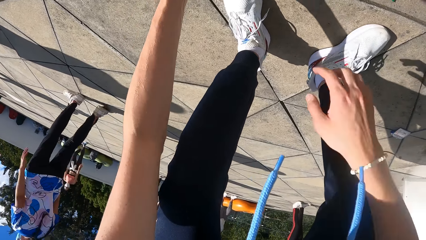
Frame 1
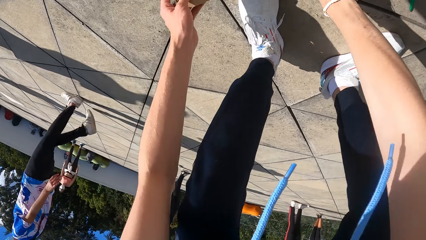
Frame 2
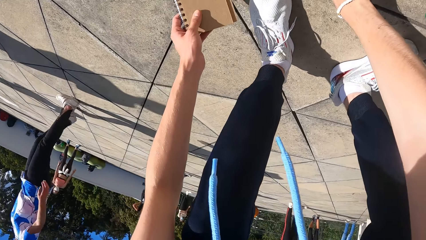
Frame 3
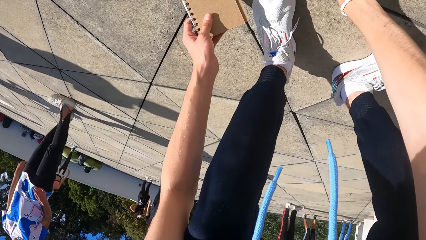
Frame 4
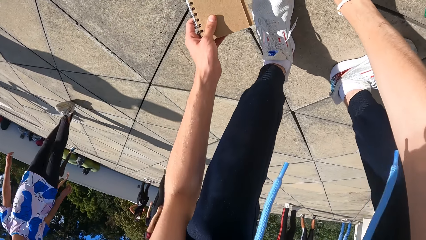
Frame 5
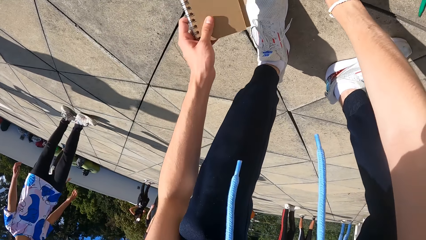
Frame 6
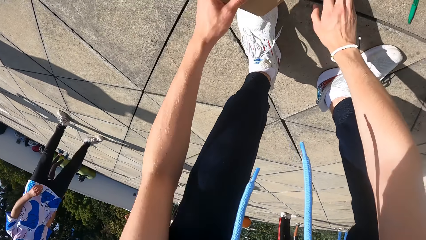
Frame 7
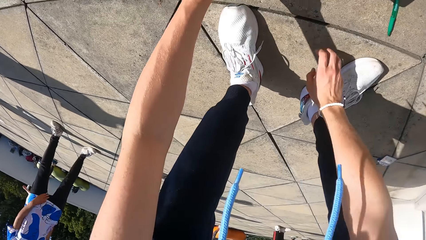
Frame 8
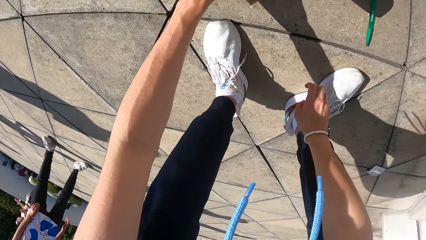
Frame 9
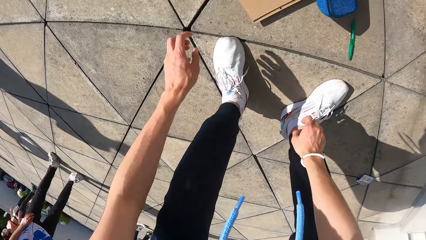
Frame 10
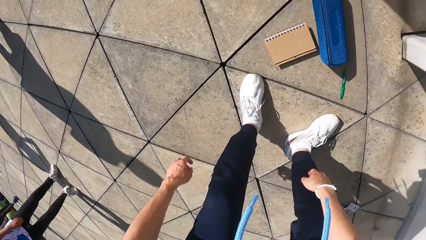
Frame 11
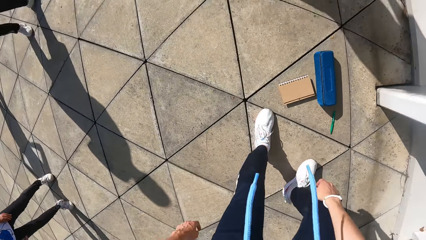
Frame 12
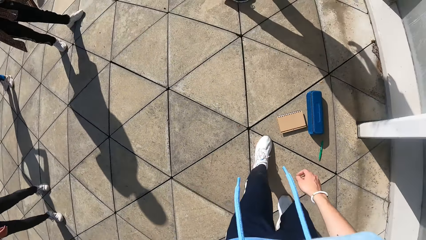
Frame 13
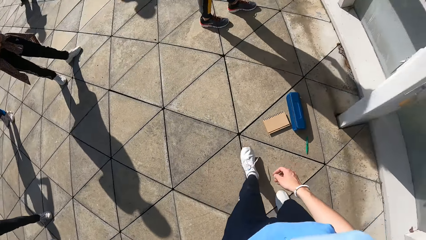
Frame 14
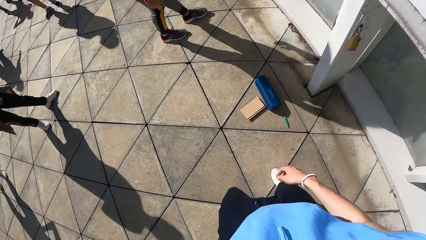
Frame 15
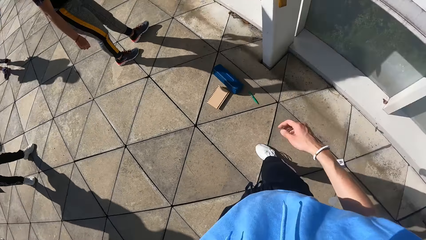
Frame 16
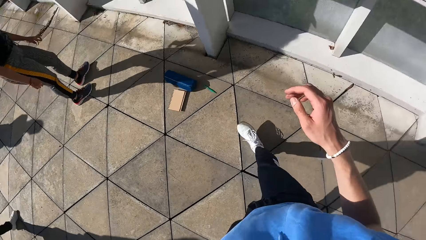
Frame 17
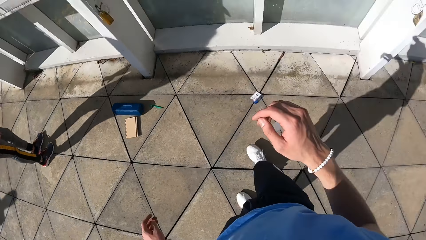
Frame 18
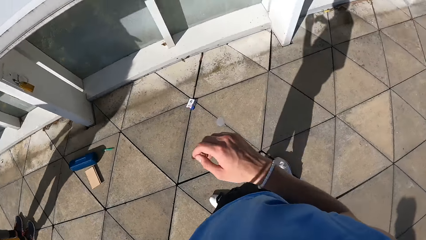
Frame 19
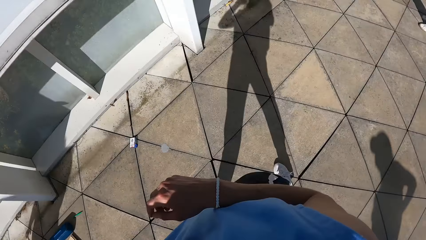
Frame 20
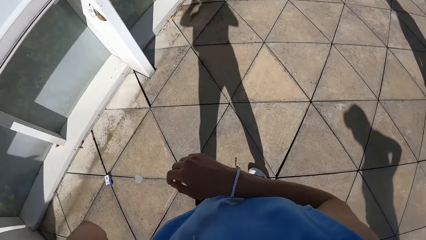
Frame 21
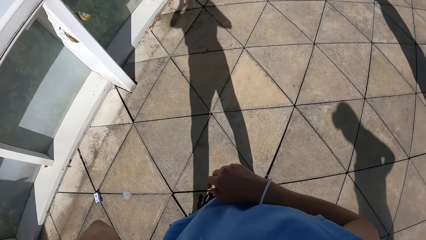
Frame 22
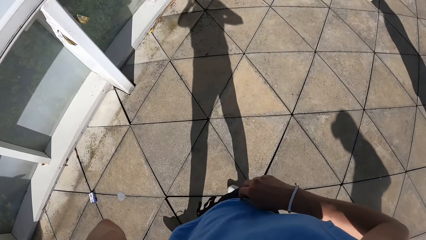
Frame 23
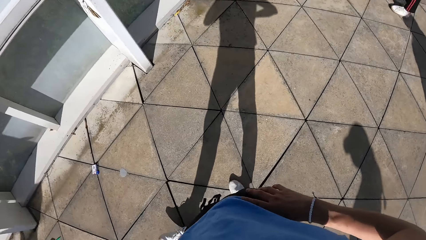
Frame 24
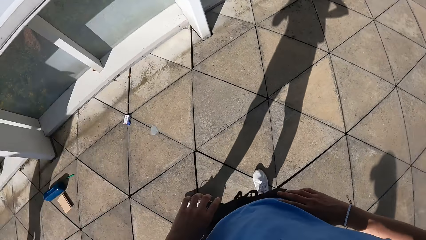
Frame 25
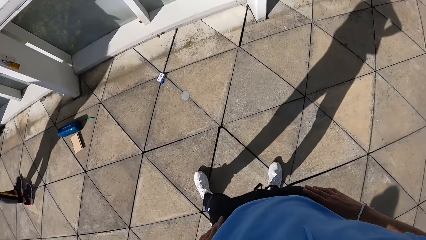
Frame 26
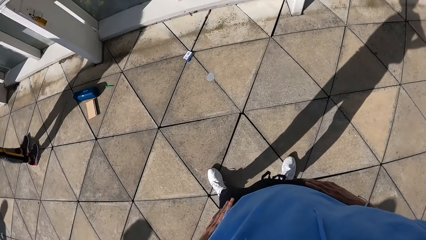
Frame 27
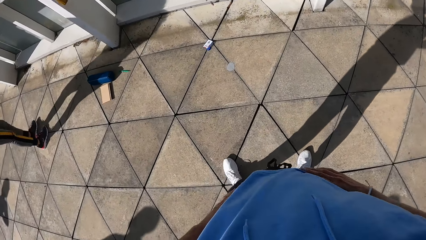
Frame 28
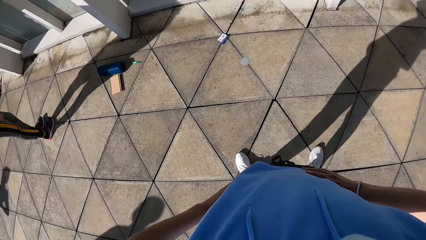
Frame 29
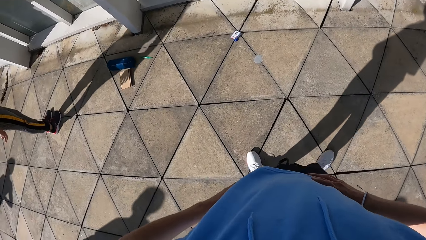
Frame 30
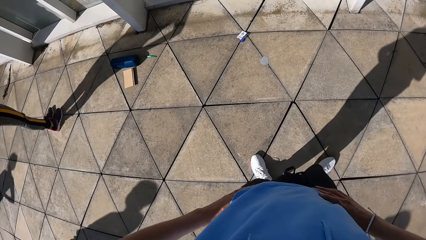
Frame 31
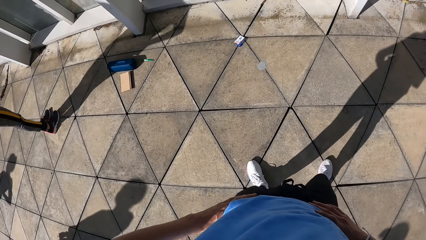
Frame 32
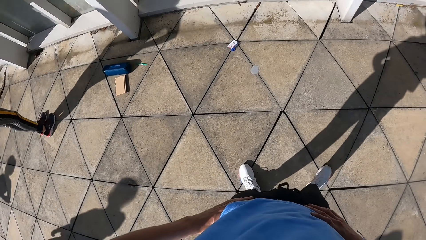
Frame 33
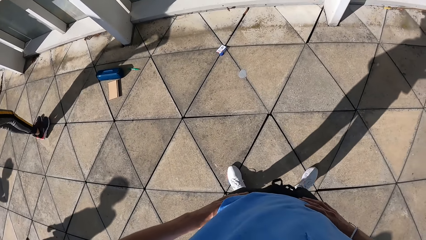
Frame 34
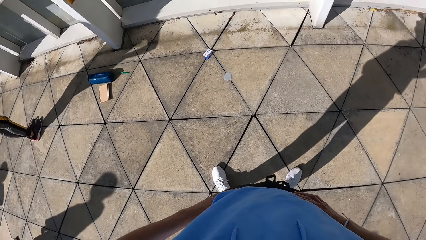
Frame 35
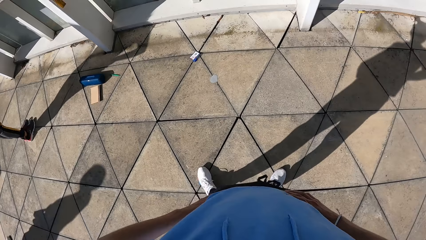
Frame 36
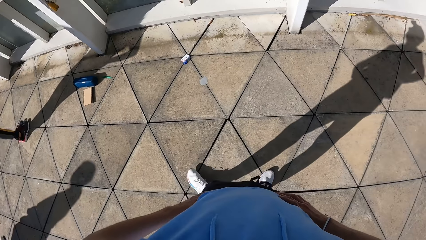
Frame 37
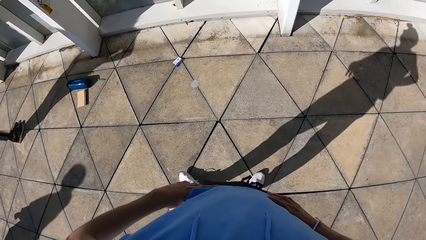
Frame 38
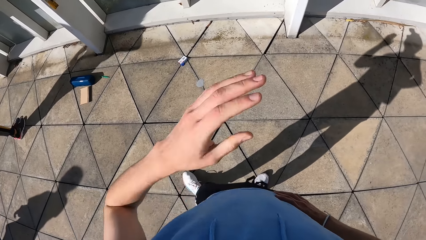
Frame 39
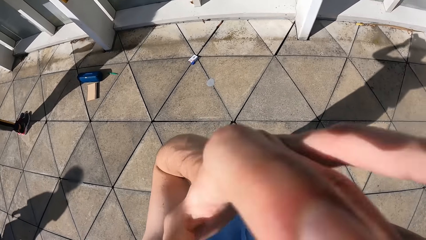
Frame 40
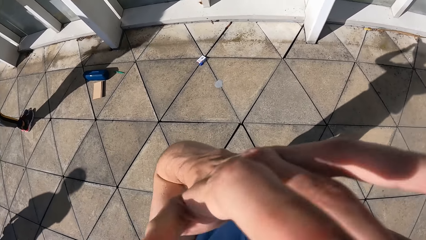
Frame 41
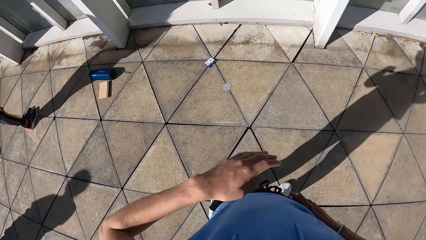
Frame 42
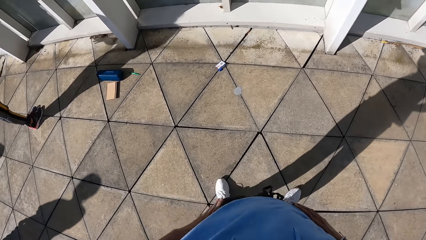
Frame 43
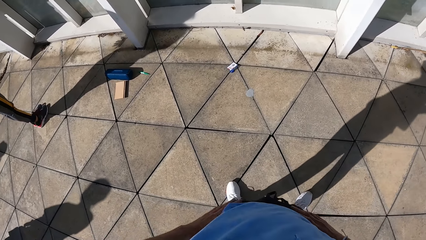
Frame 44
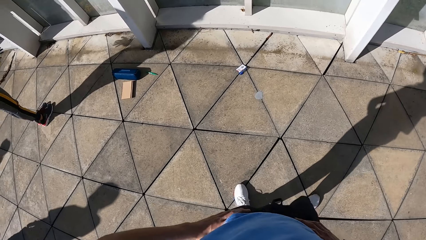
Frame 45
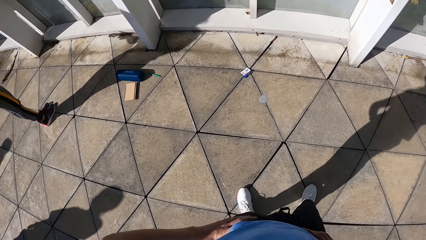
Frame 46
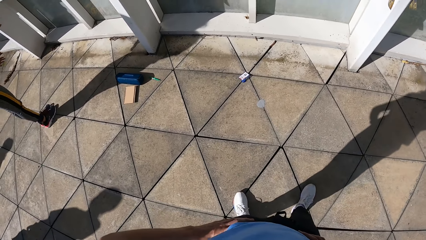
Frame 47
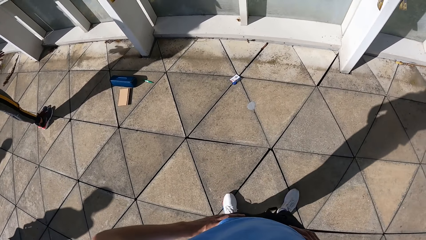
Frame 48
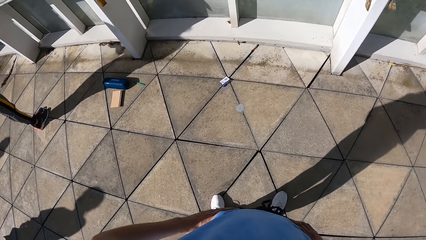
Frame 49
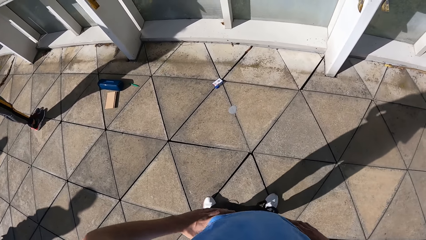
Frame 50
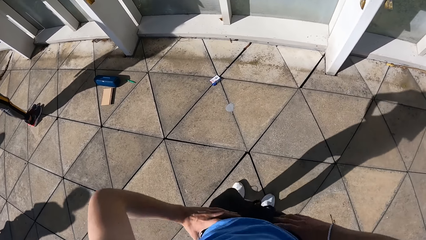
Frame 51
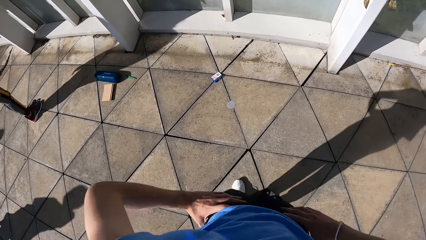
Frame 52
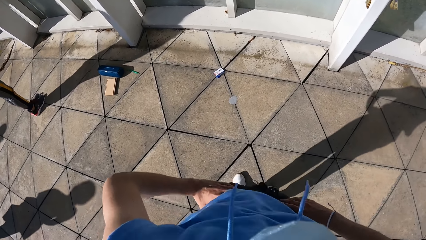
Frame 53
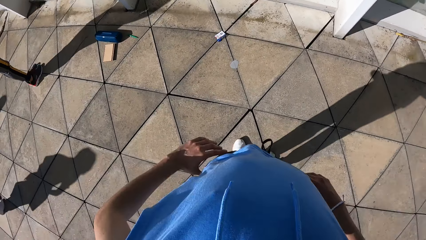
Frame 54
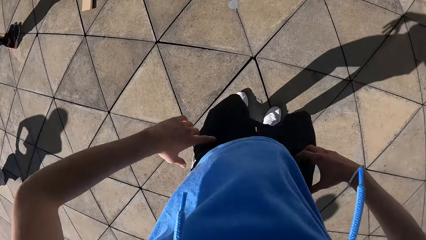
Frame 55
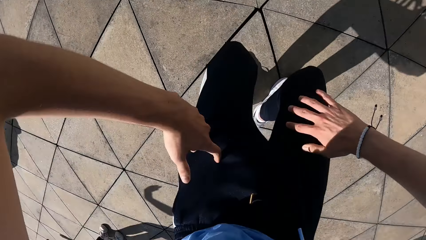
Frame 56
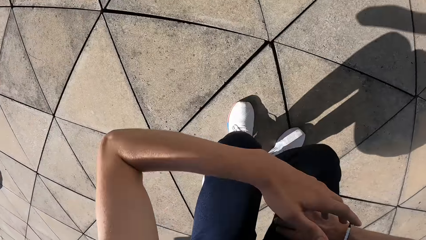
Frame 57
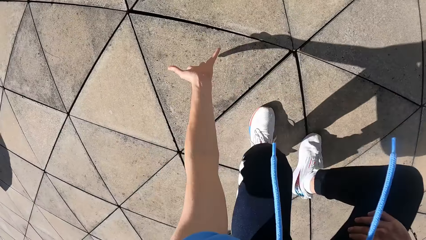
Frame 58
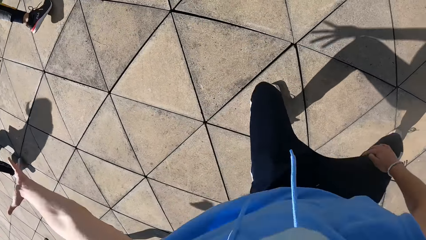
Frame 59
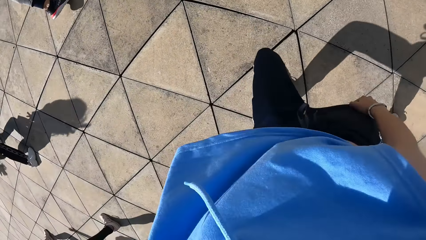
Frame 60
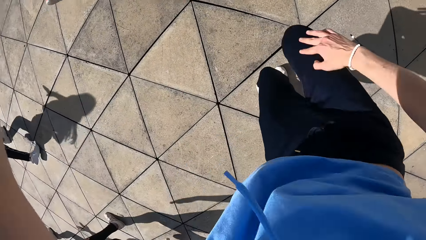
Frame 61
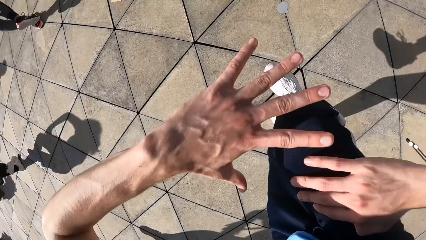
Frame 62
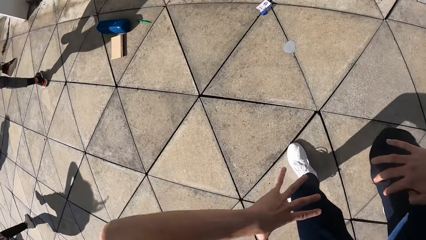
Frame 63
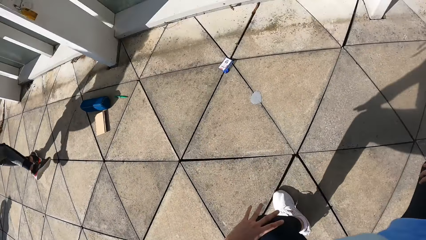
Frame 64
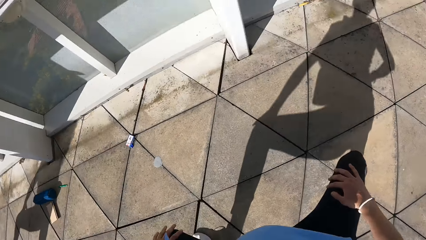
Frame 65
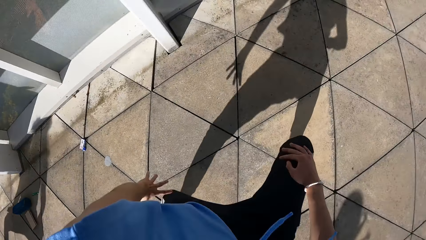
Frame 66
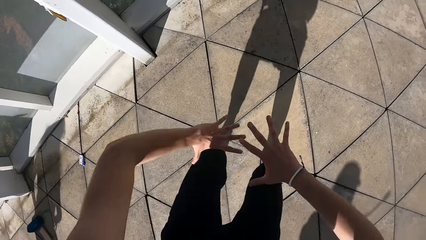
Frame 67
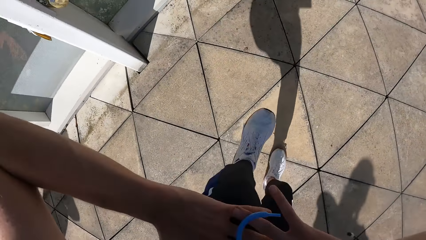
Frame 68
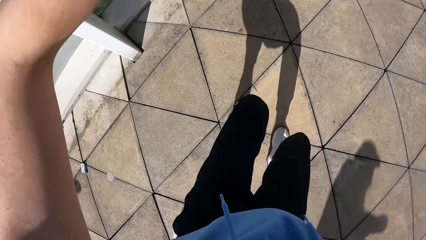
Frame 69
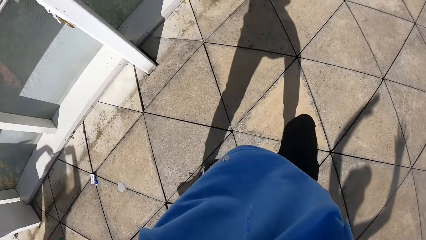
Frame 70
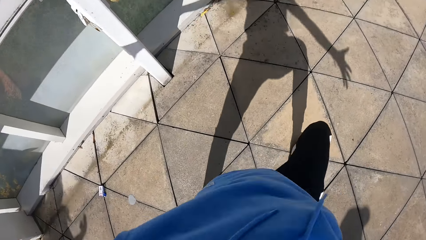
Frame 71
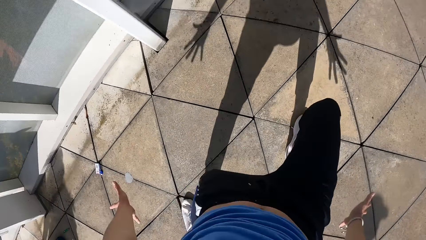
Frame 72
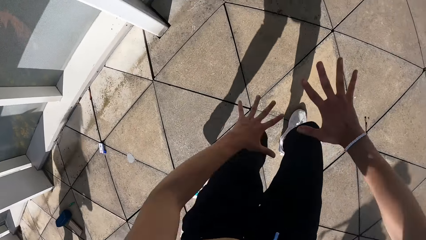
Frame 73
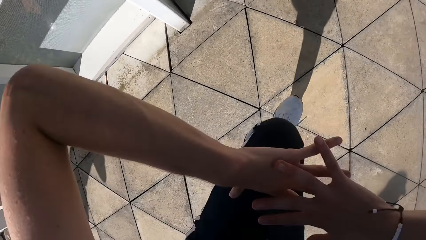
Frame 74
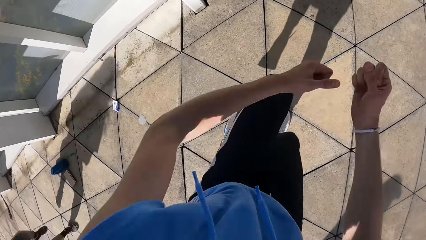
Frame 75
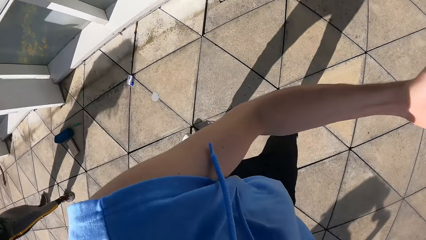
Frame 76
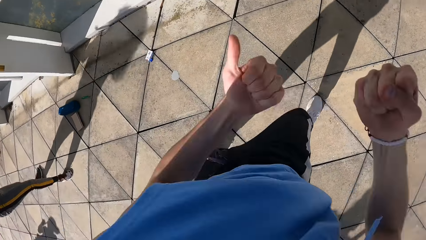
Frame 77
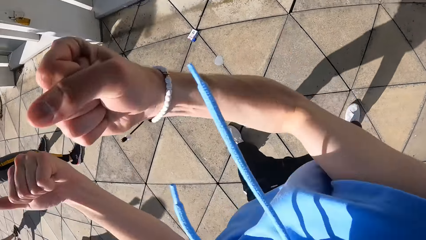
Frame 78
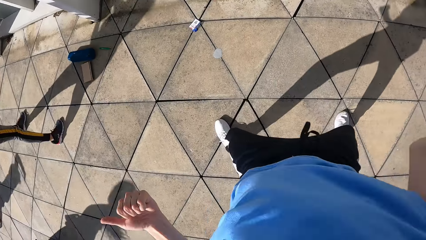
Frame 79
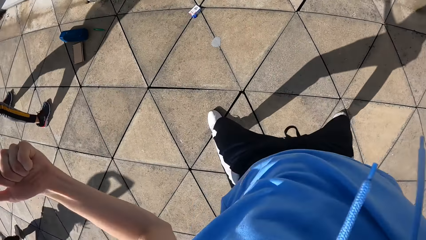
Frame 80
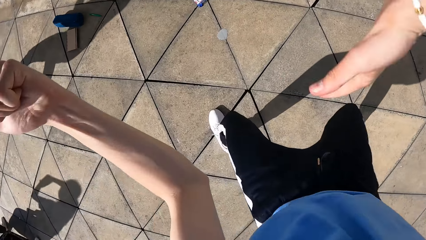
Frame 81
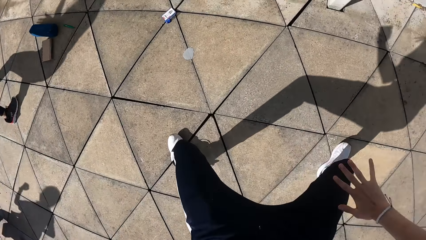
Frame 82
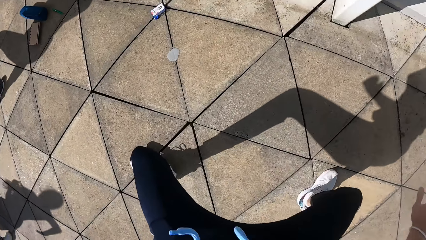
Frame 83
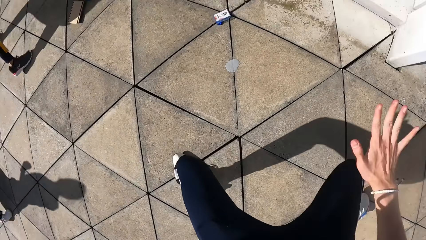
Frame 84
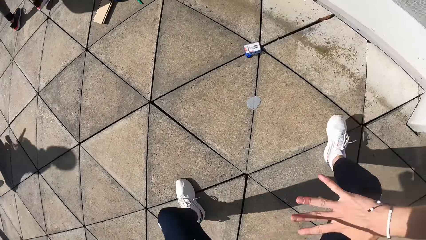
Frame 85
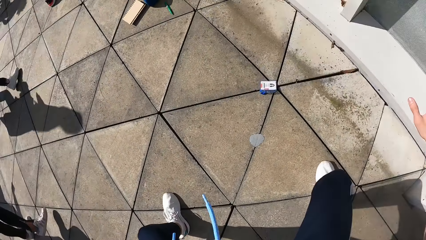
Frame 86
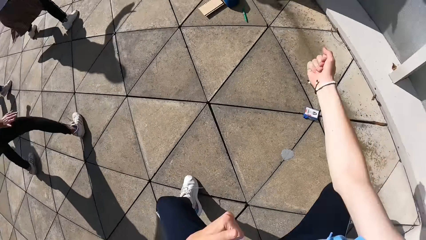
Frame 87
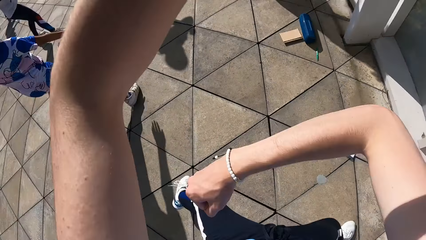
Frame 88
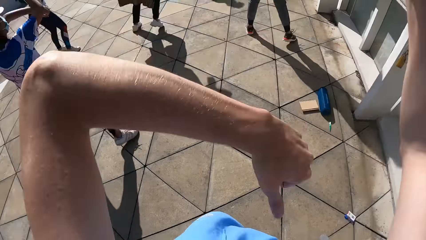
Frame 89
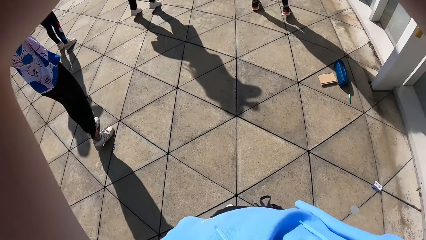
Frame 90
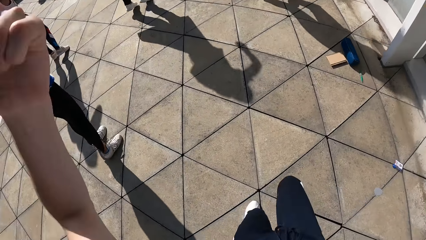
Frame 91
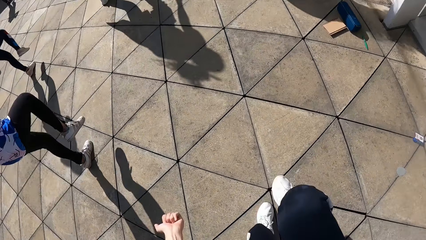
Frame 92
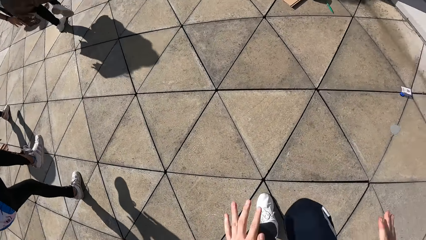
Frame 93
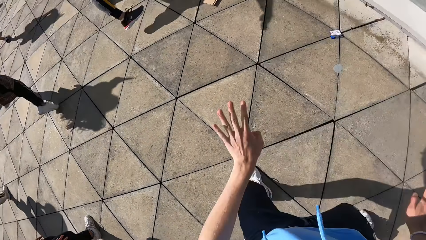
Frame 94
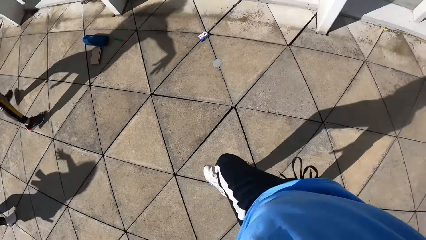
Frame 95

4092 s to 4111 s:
The camera wearer drops the book on the floor with his left hand. He touches the waist. He touches the face. He adjusts the camera on his head with his left hand. He dances with a group of people.
